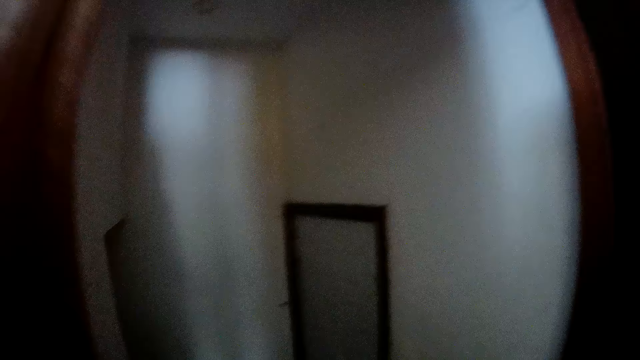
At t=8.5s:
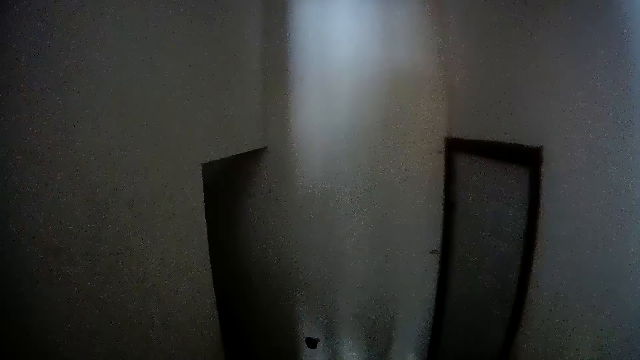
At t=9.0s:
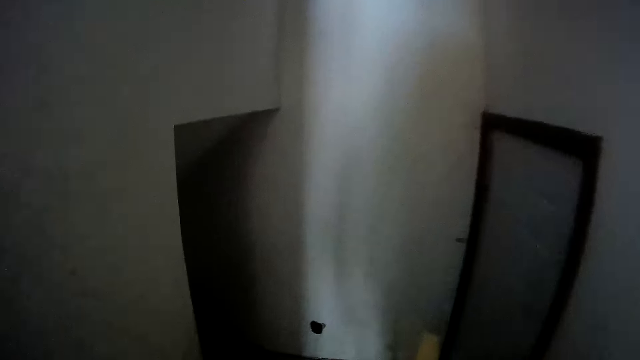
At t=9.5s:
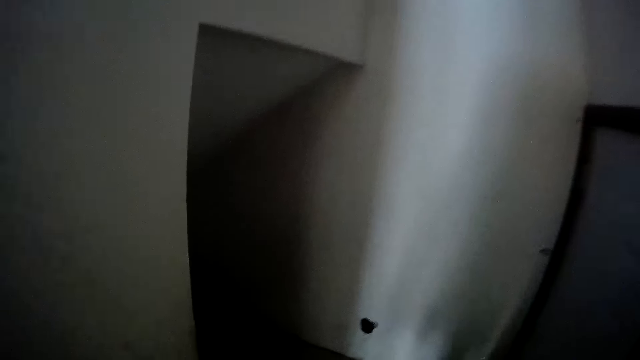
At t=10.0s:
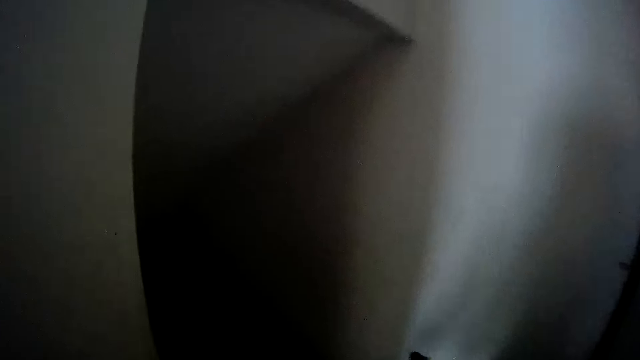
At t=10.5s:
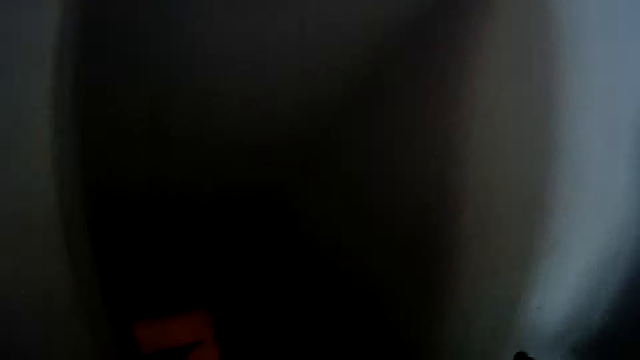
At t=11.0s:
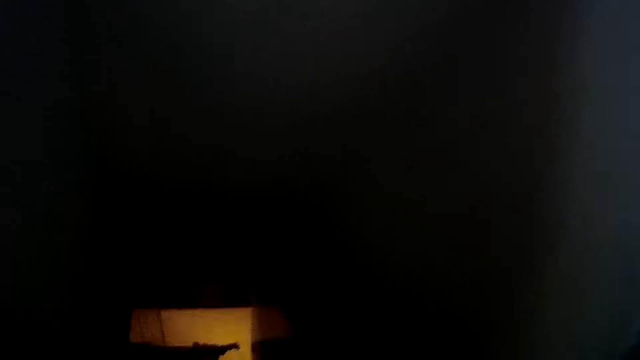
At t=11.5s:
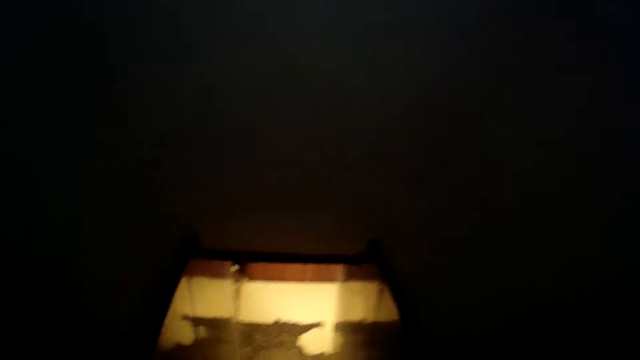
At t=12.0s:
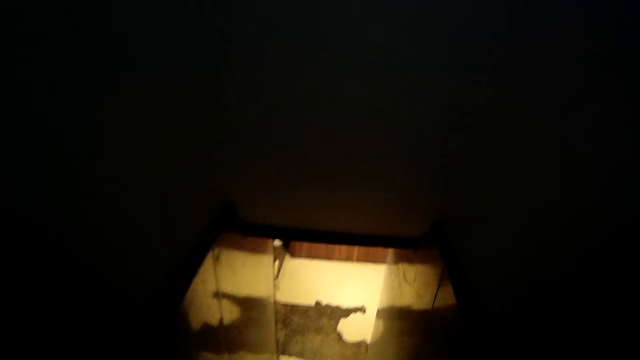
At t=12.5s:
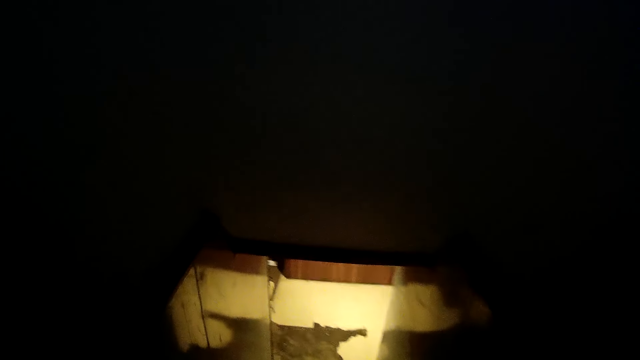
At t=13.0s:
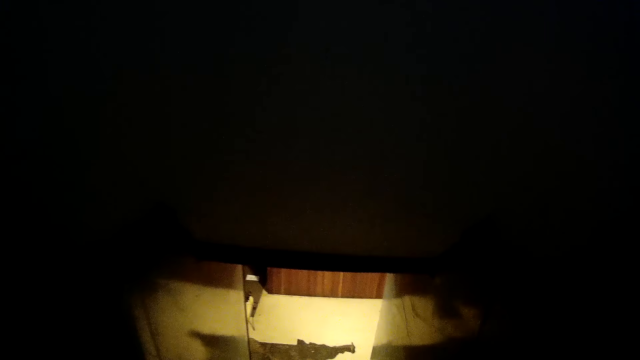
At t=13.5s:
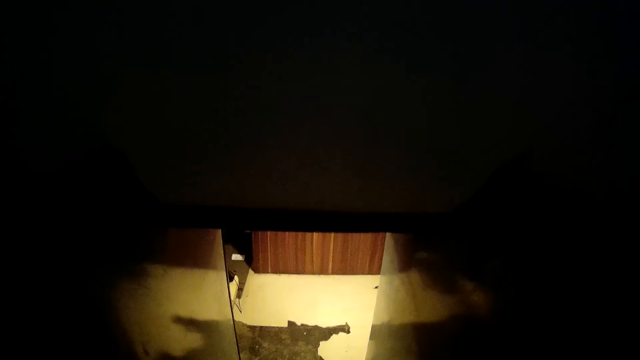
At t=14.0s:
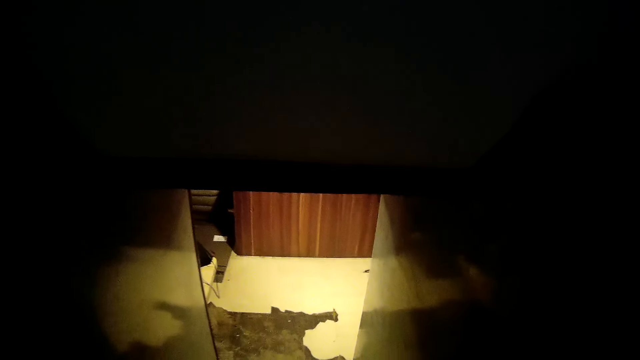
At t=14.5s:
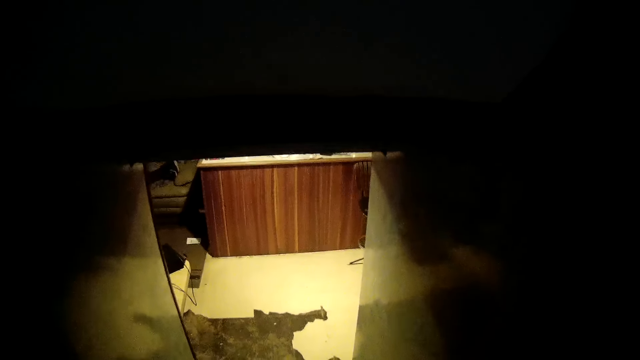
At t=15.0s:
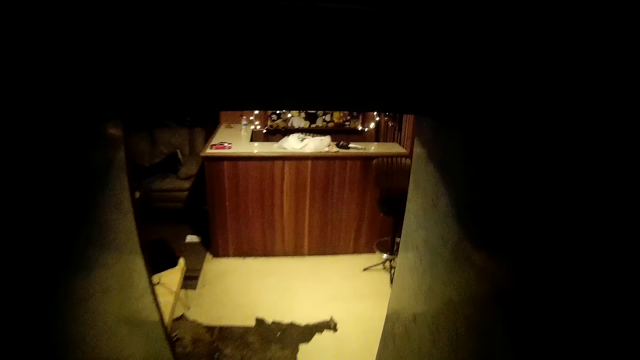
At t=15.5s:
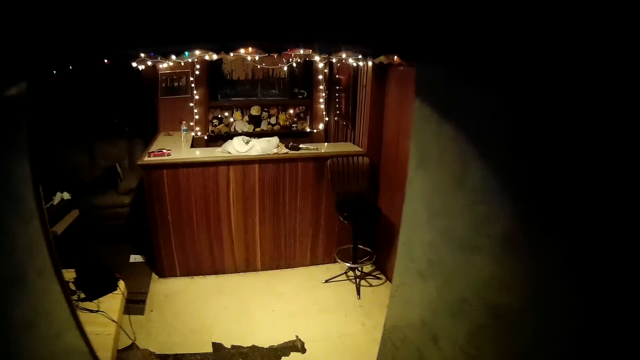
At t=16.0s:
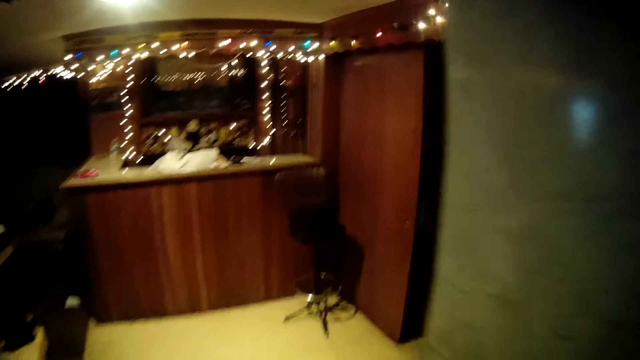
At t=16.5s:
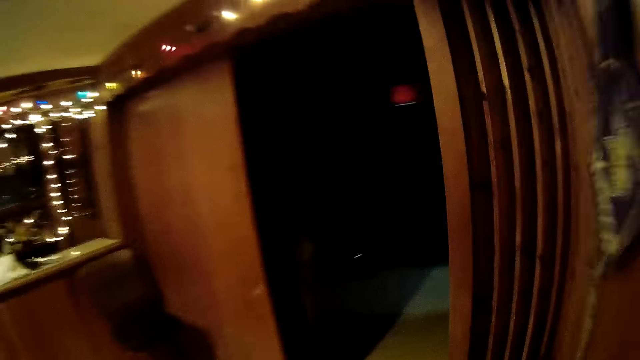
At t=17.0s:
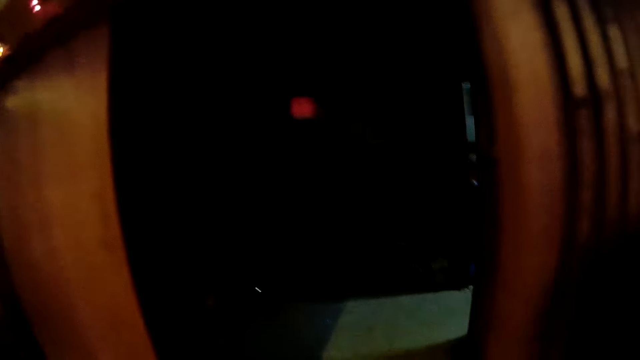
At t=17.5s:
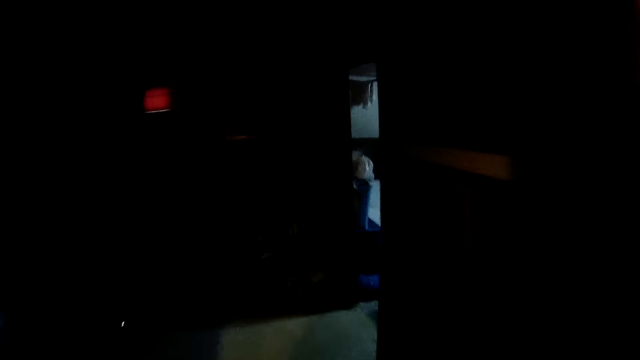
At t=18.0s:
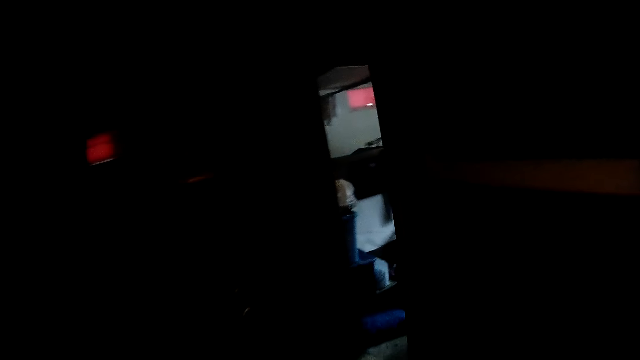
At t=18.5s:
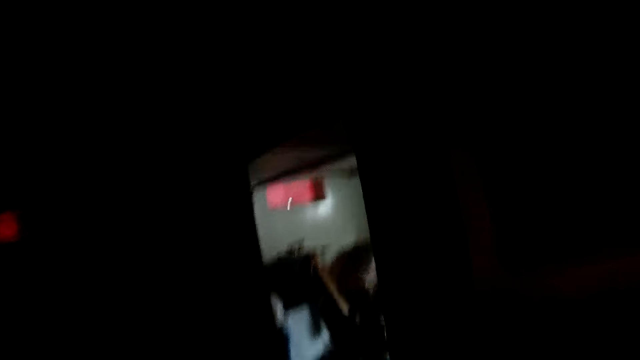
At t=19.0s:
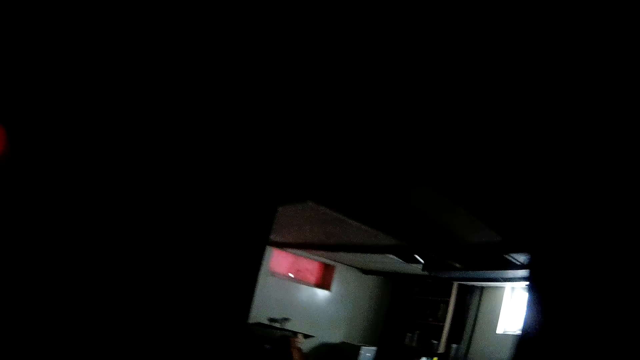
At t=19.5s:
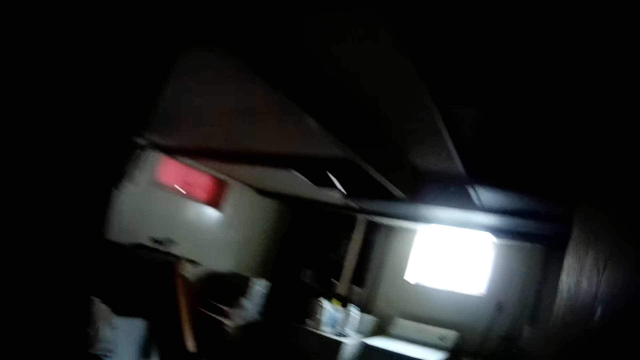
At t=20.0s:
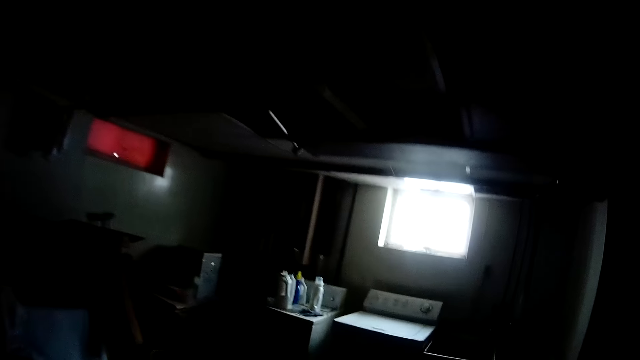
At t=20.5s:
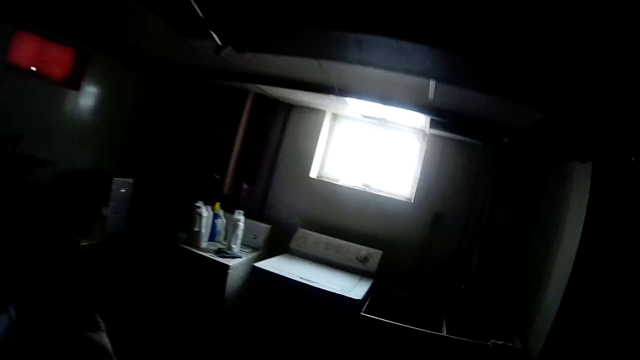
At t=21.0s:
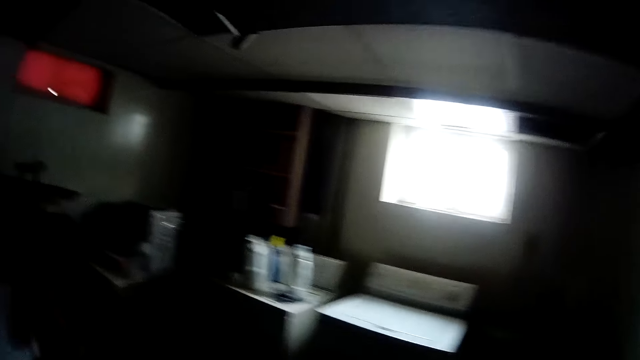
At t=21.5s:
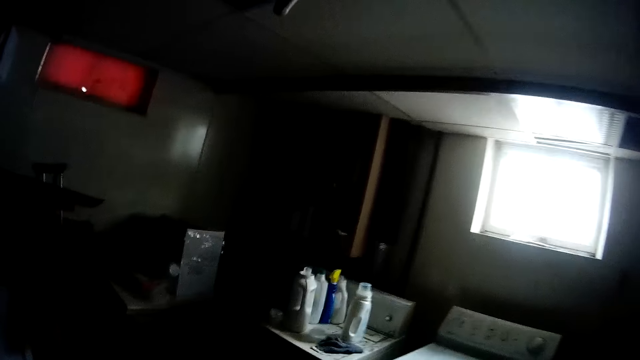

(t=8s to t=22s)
The camera wearer walks around the house. They walk towards a laundry room. They walk into the laundry room.

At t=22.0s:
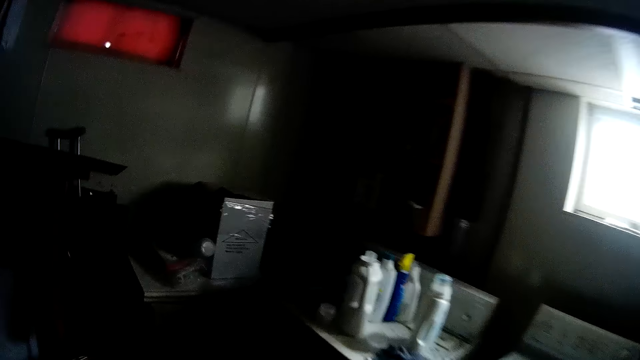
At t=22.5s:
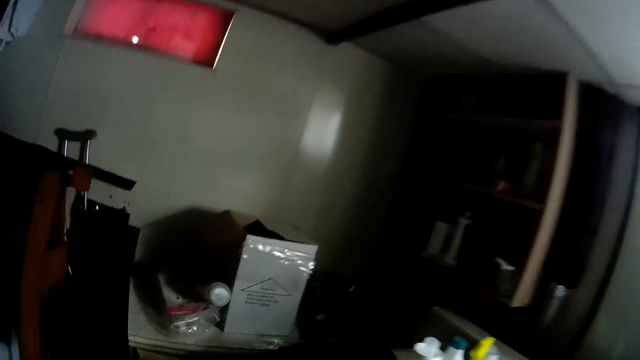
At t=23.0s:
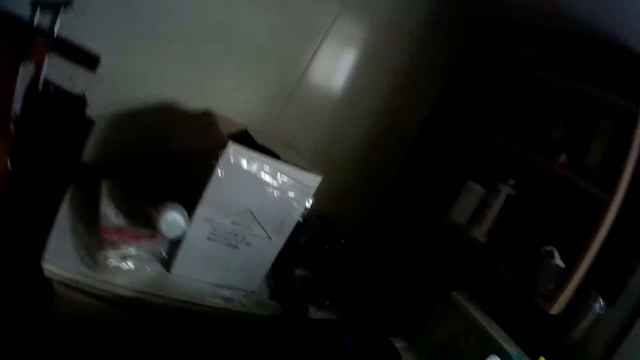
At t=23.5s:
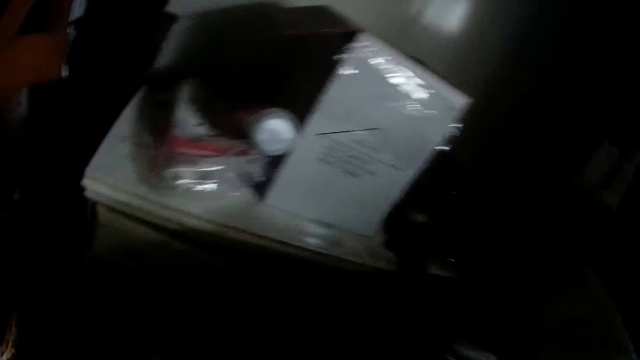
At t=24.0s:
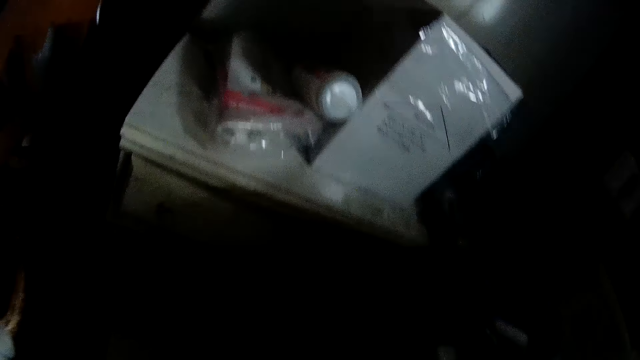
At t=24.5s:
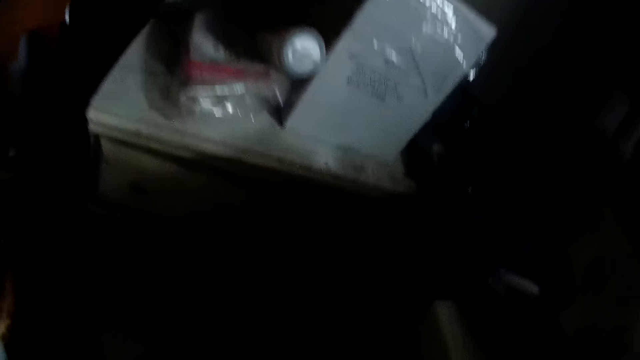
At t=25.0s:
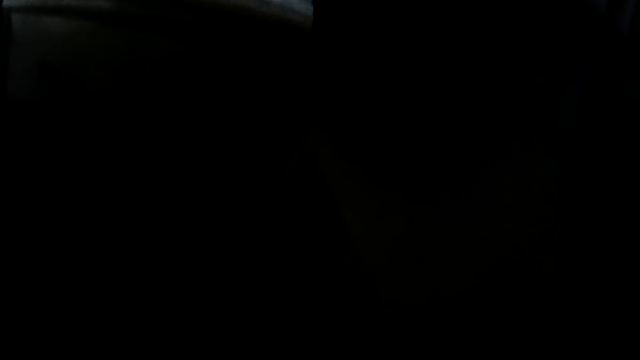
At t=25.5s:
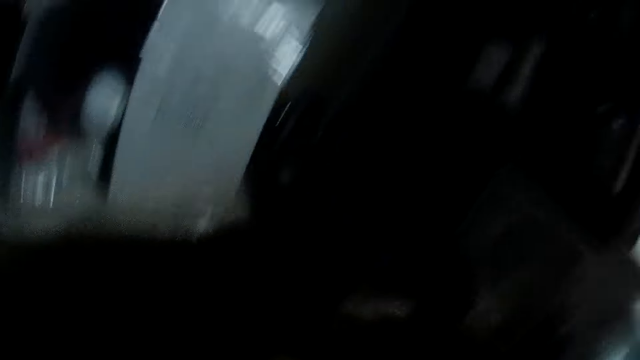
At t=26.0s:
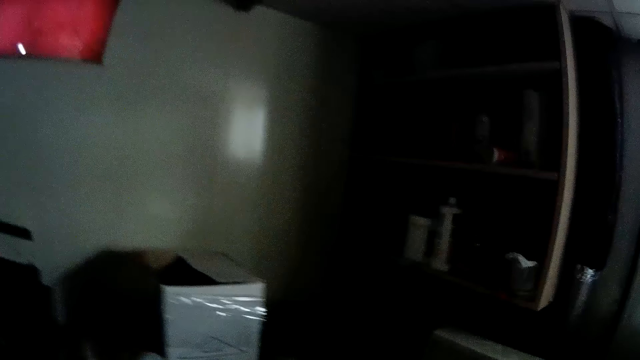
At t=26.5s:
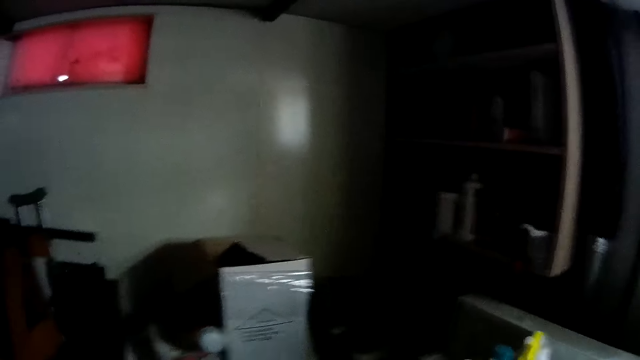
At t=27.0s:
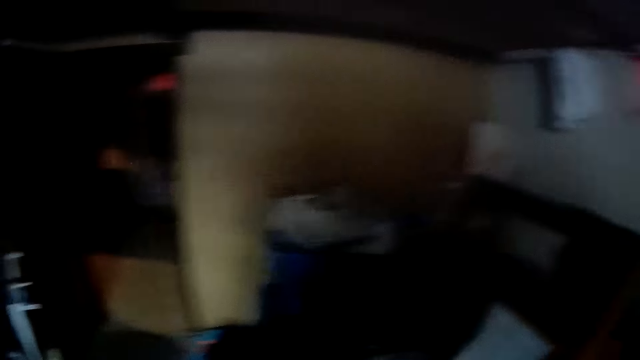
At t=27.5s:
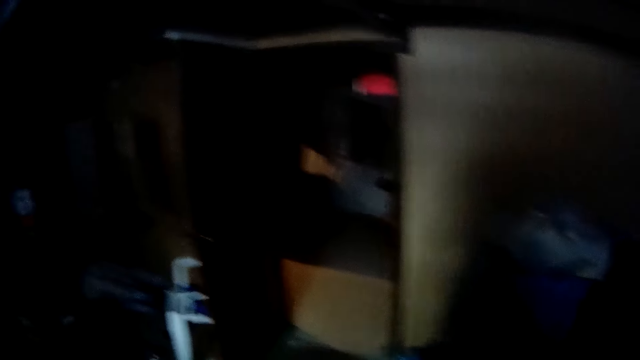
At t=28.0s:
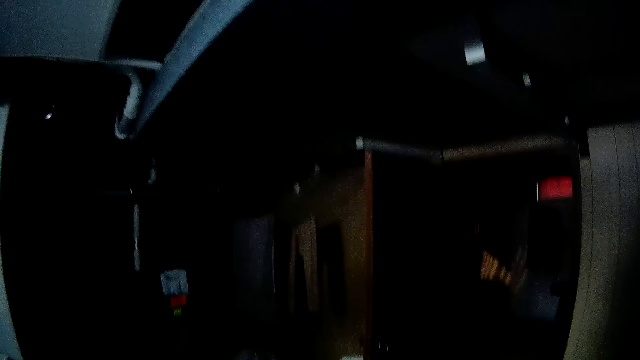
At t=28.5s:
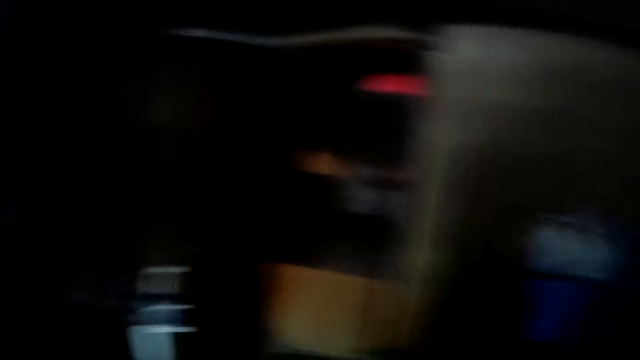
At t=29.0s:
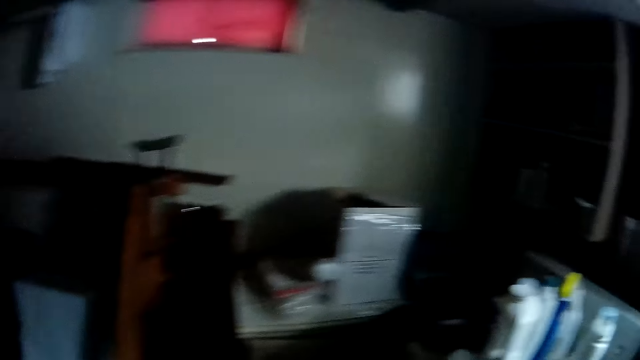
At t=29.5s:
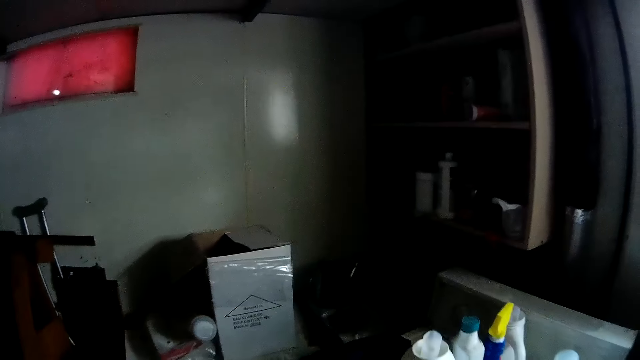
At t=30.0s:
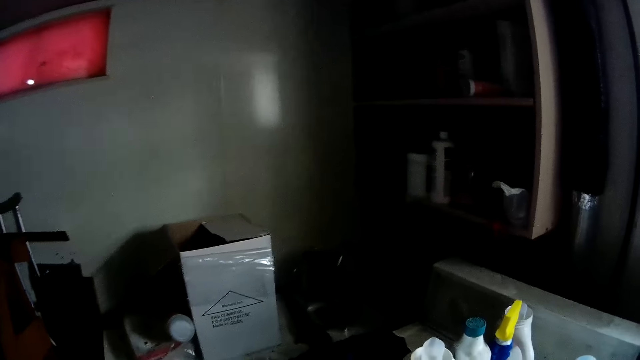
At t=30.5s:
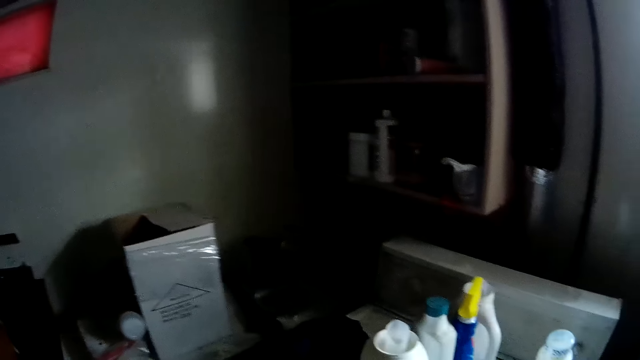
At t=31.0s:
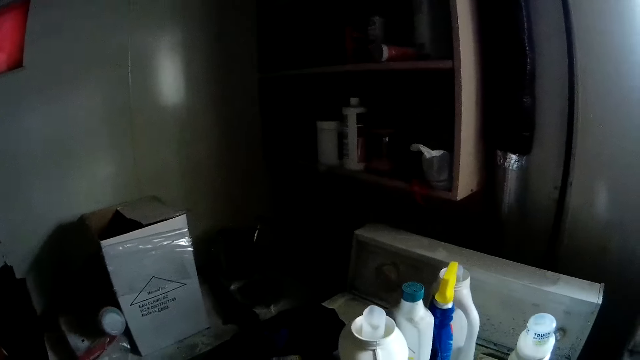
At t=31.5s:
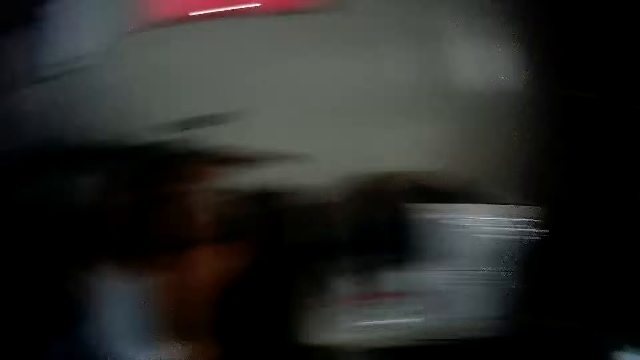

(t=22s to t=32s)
The camera wearer moves in the laundry room.
